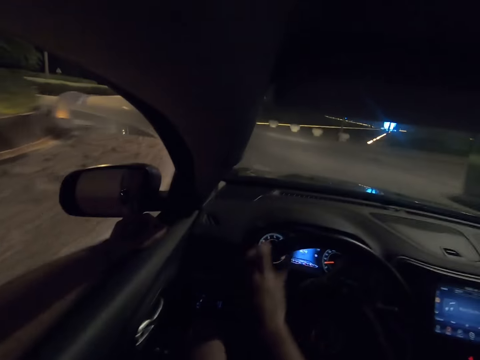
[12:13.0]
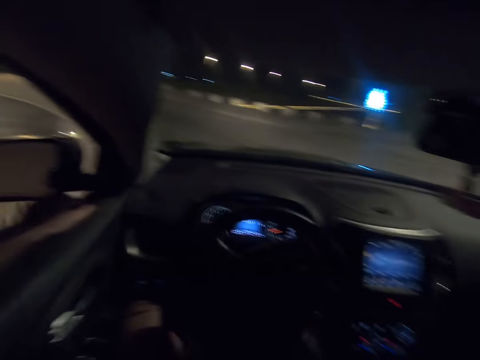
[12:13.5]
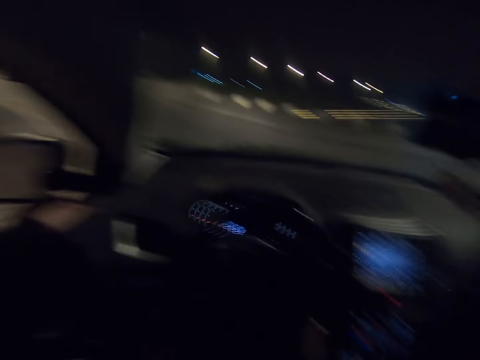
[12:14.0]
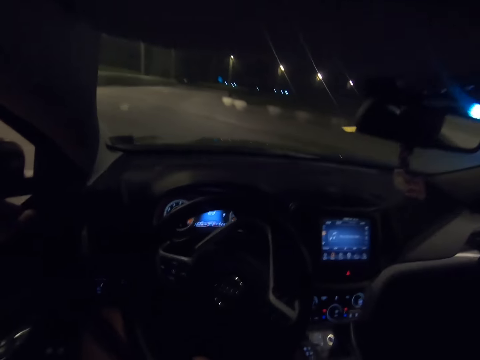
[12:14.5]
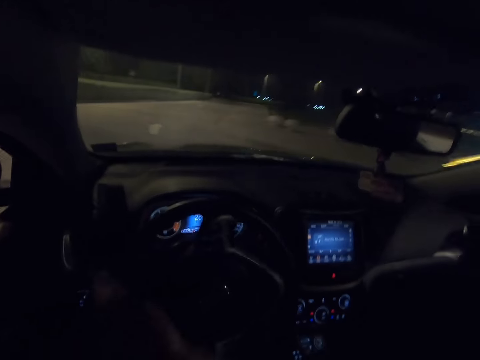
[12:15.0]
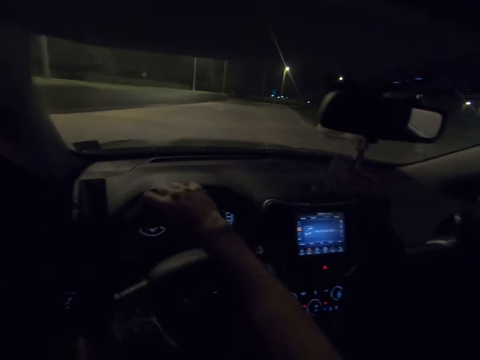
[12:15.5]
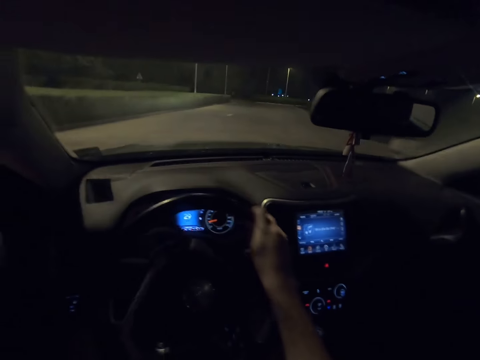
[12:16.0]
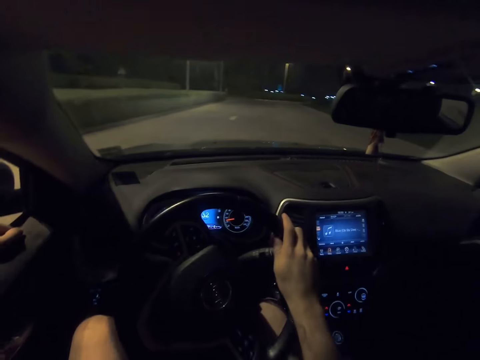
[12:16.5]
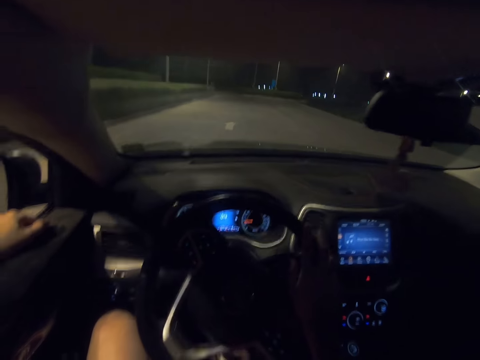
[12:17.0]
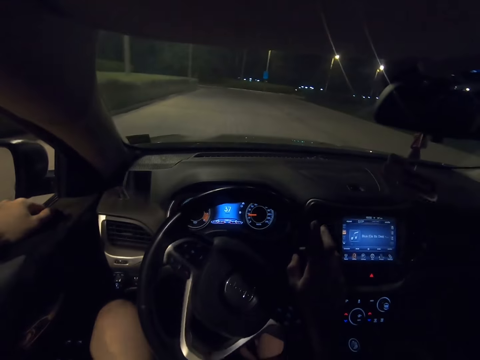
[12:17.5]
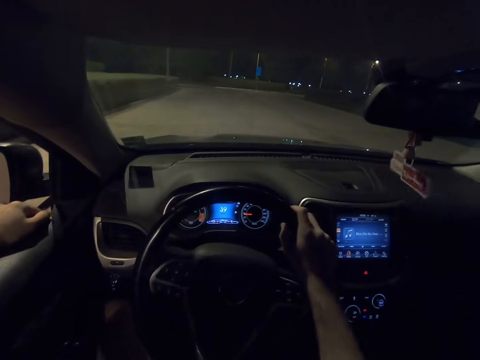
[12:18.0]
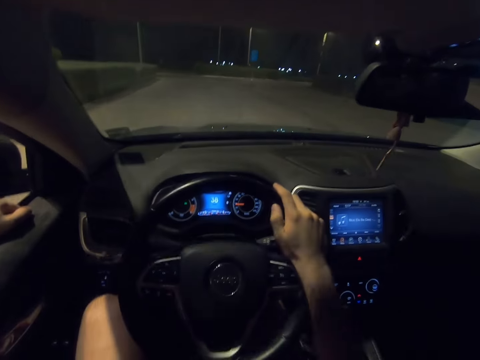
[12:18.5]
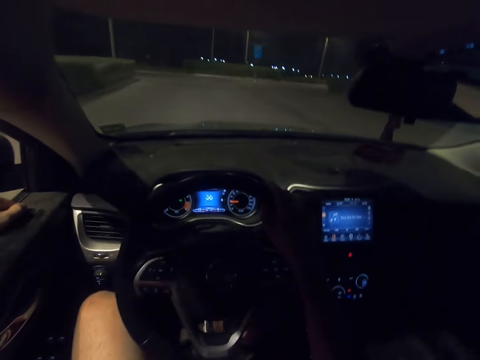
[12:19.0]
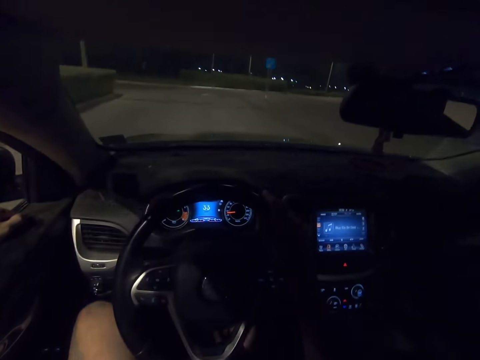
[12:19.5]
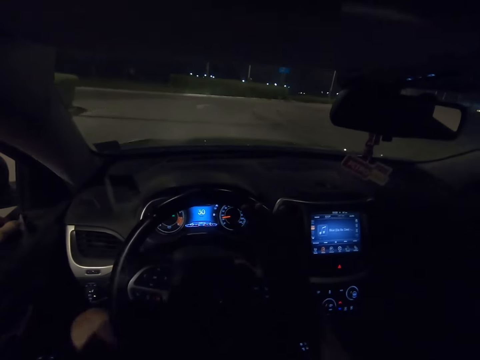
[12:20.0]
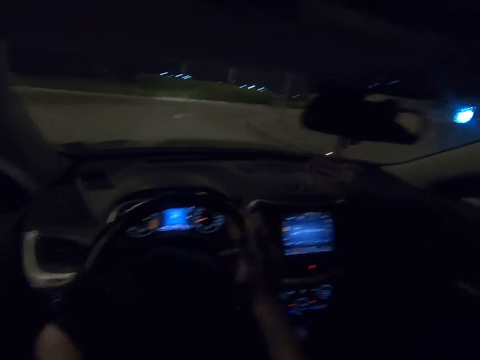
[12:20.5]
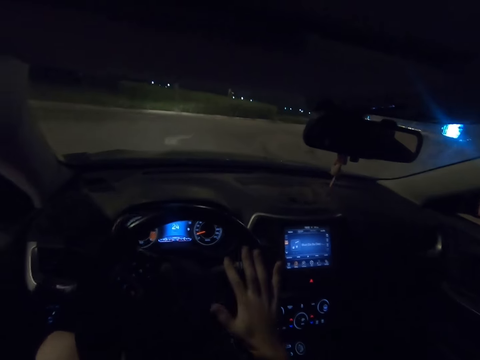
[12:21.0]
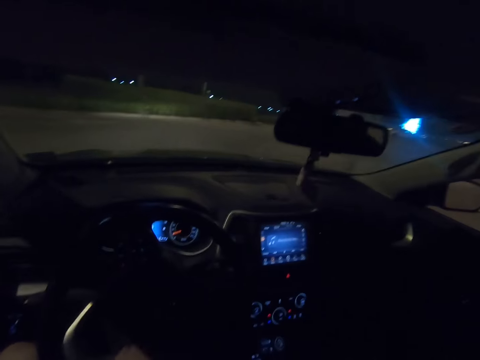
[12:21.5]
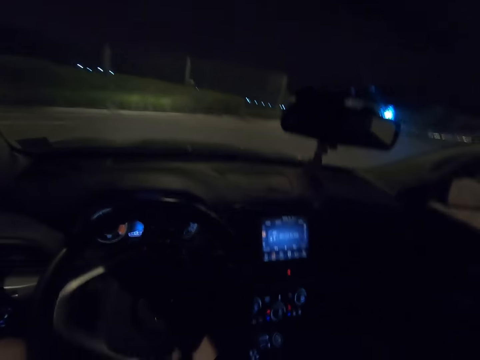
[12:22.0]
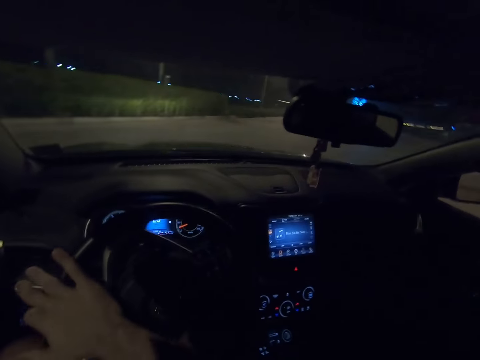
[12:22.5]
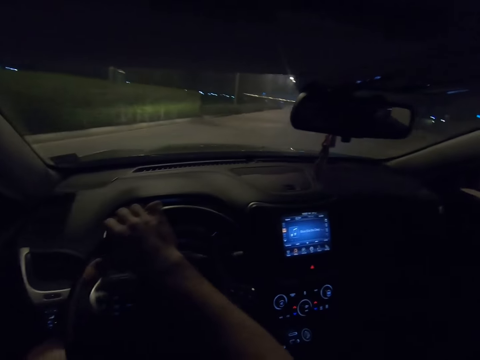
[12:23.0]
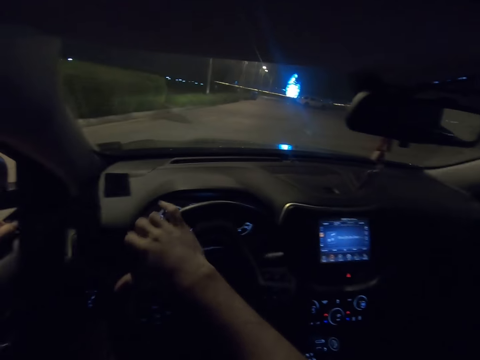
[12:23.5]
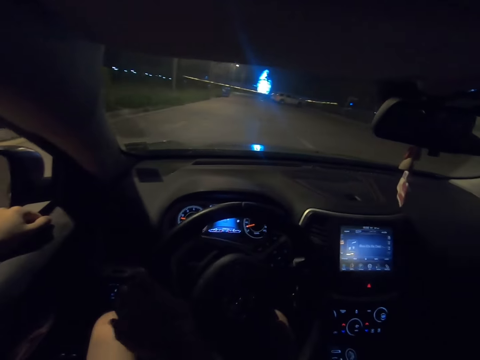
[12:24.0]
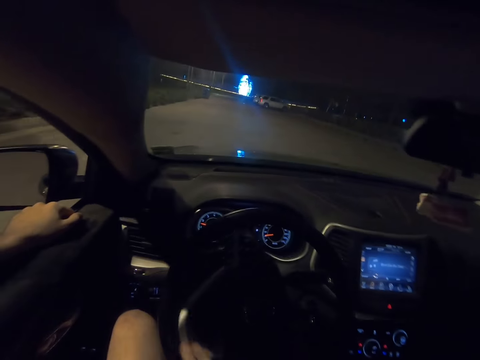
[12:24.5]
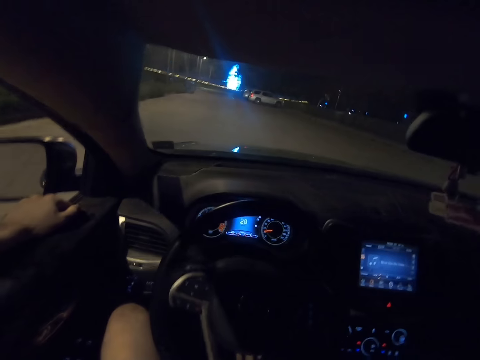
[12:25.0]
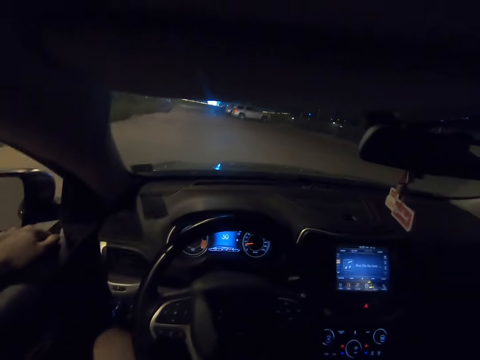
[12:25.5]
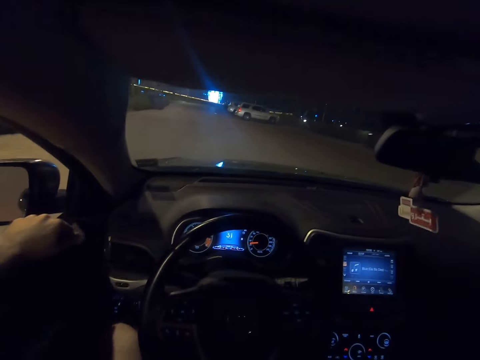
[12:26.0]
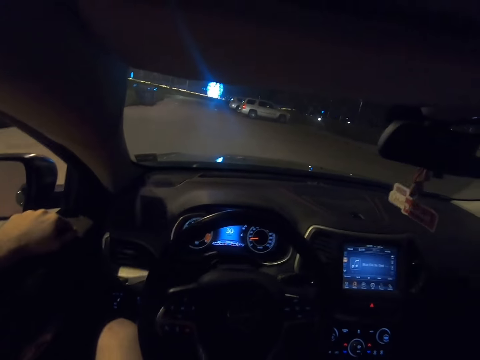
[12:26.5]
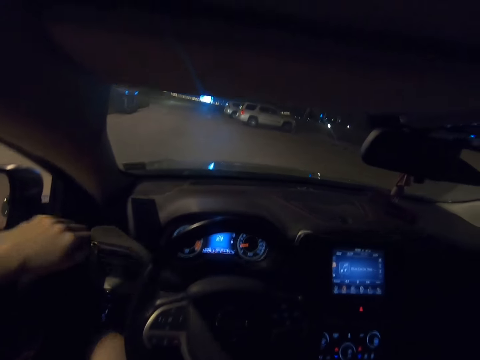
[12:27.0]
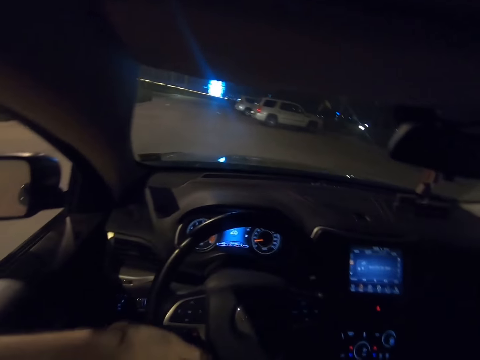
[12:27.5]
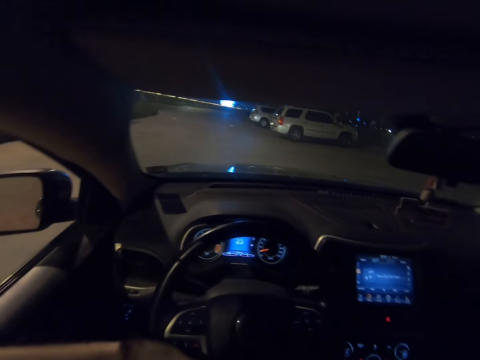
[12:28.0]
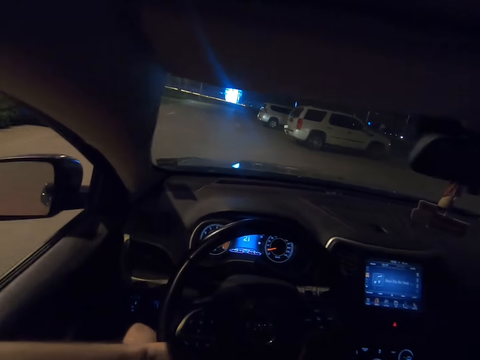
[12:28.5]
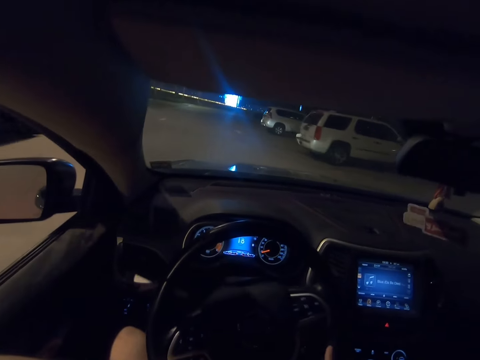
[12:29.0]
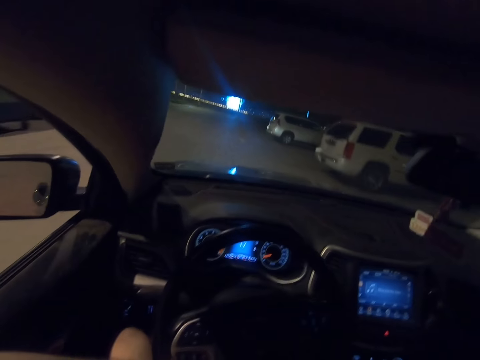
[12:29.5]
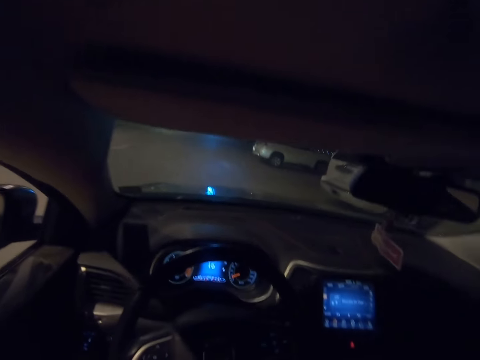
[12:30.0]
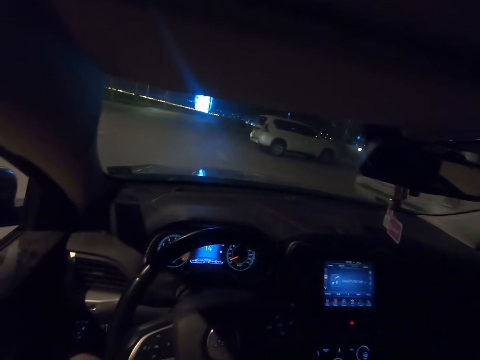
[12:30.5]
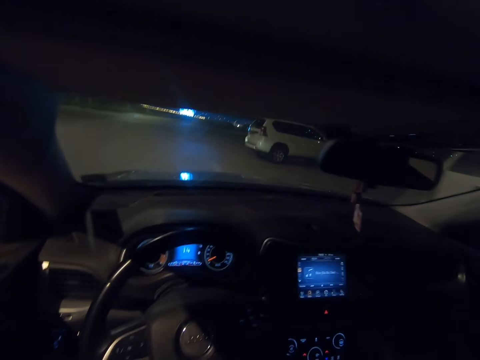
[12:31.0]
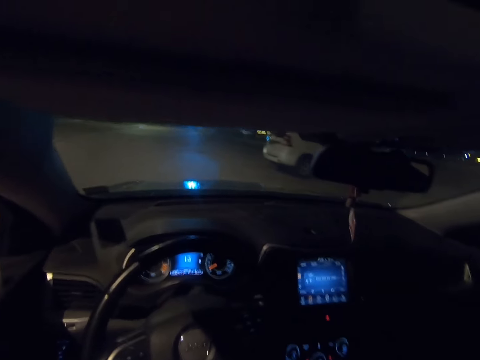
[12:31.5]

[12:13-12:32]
The camera wearer drives towards the parking lot. They remove a hand from the car window. They steer the wheel.

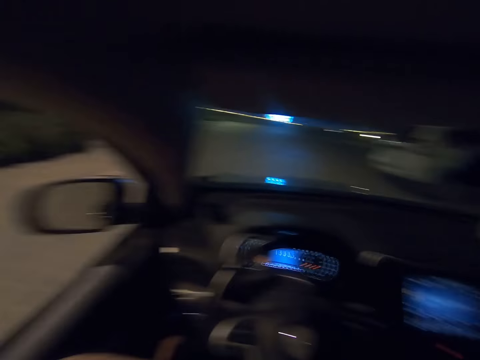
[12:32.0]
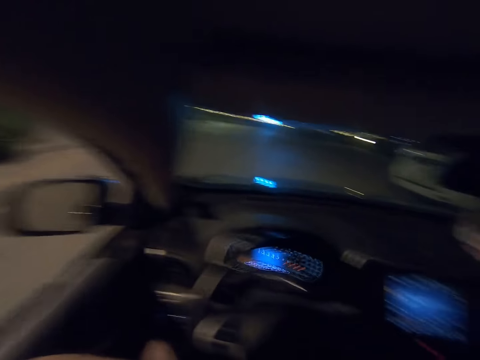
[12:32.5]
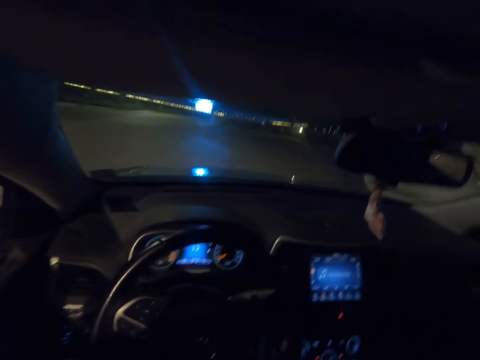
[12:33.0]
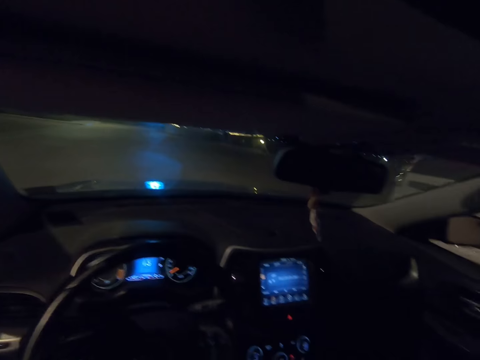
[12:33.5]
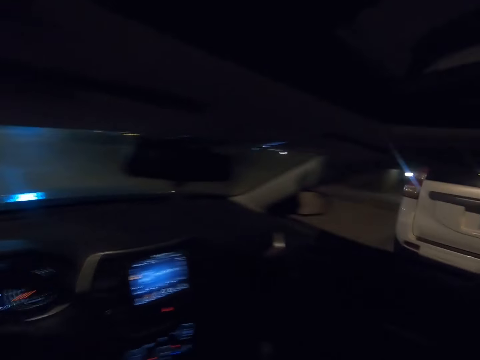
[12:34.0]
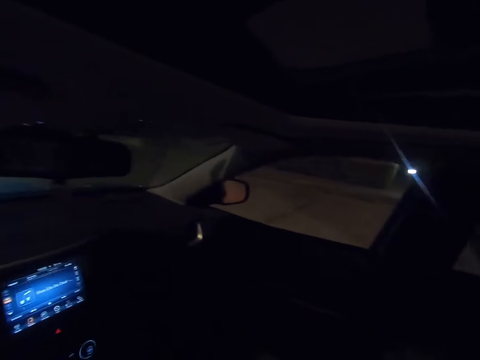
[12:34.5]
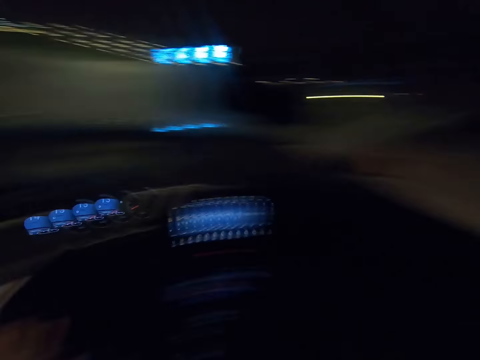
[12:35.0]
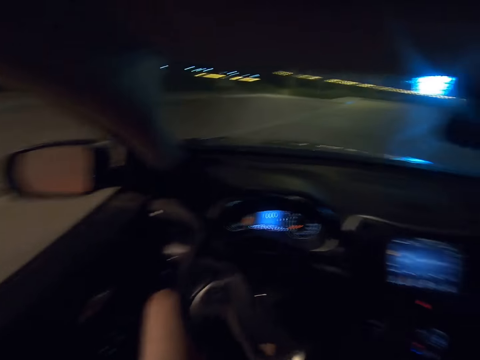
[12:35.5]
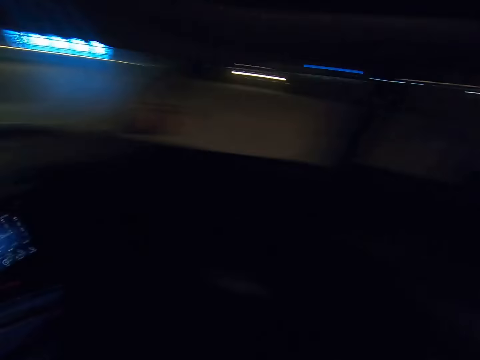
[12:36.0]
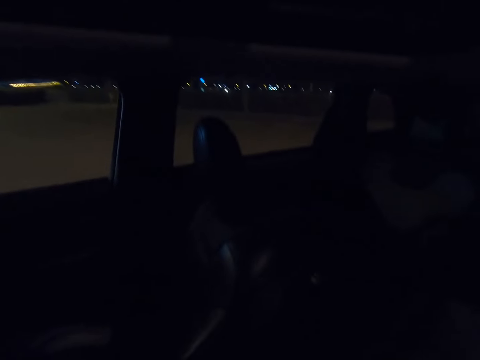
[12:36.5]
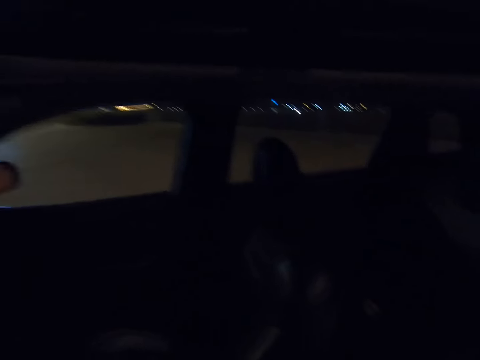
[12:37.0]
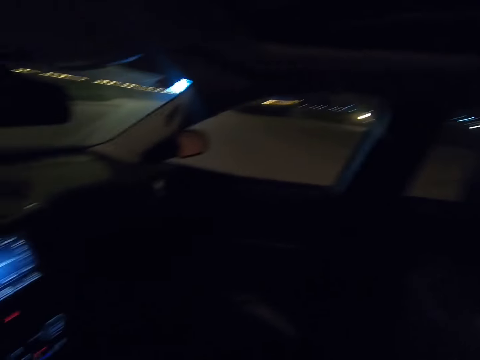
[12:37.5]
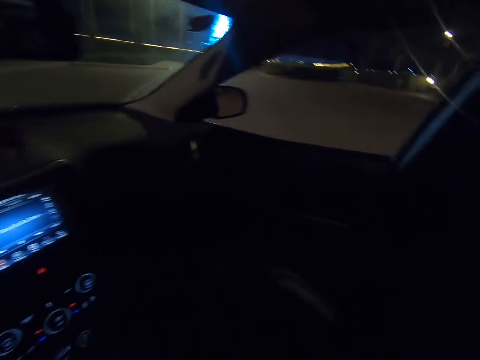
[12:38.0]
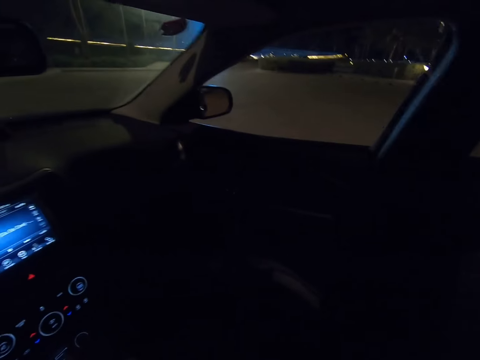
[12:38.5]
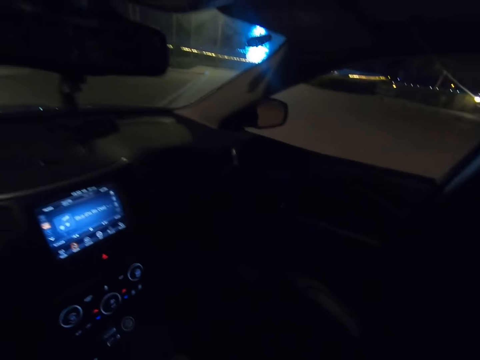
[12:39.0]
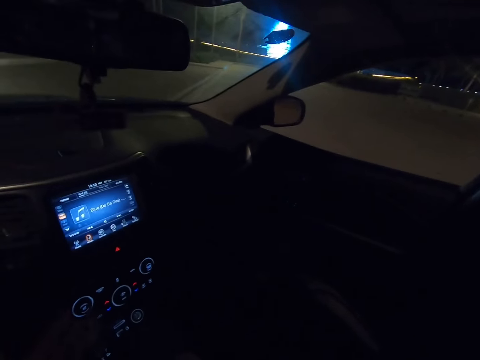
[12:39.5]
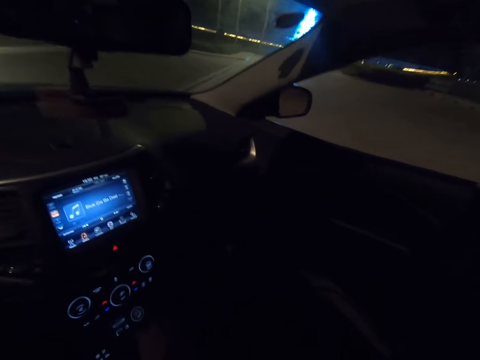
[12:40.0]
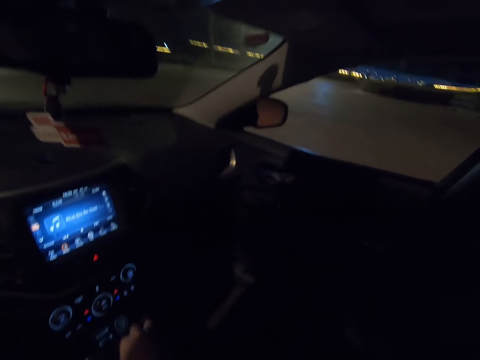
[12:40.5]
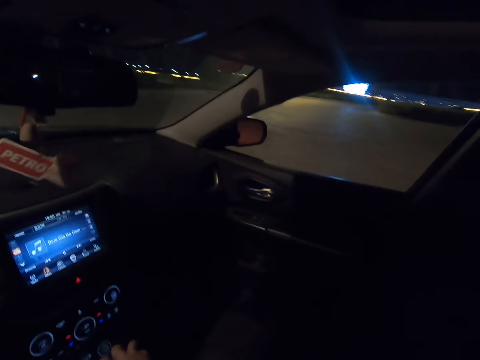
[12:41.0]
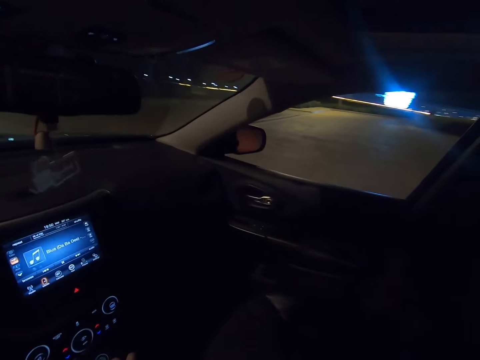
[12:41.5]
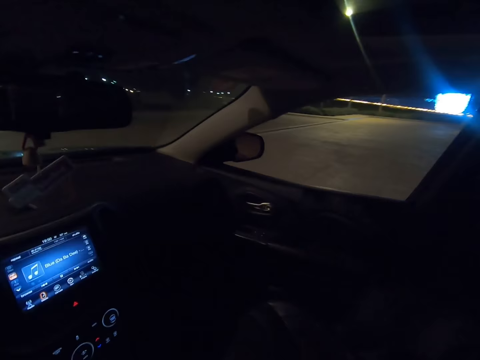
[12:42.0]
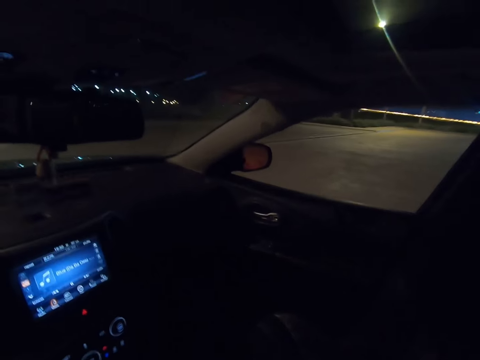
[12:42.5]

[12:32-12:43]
The camera wearer looks around the road.
